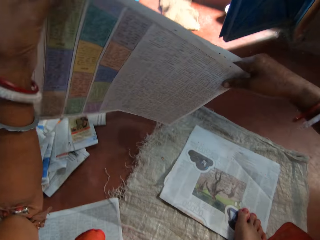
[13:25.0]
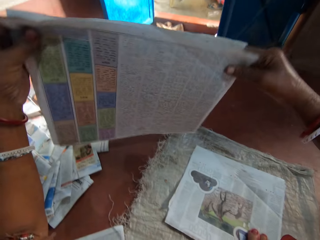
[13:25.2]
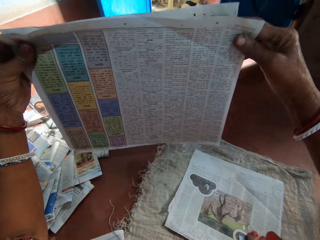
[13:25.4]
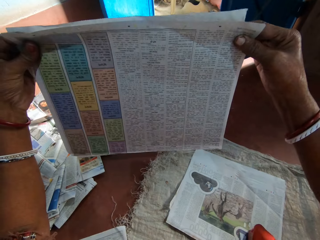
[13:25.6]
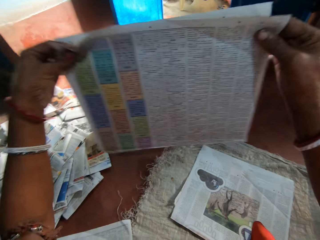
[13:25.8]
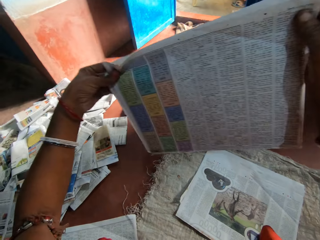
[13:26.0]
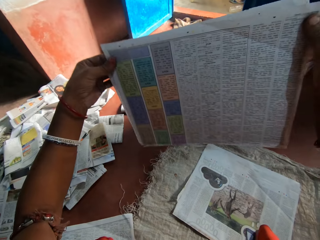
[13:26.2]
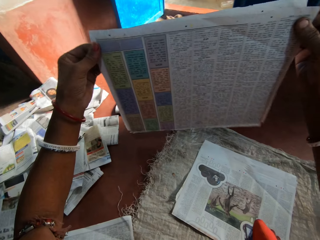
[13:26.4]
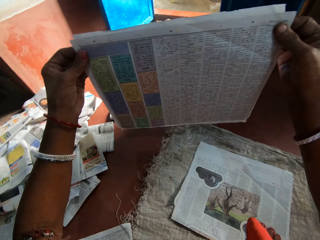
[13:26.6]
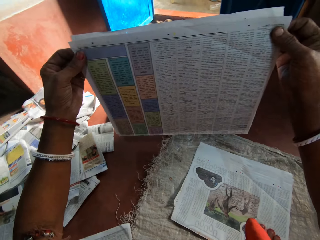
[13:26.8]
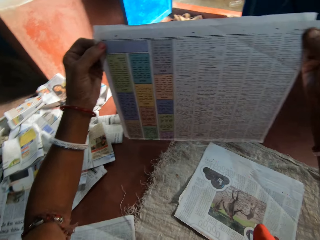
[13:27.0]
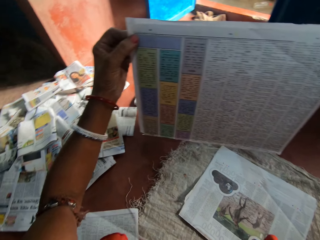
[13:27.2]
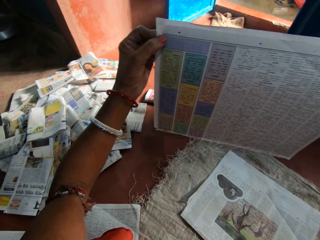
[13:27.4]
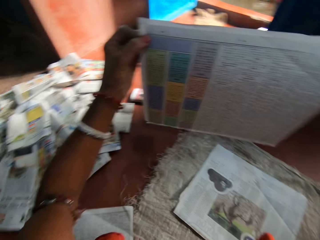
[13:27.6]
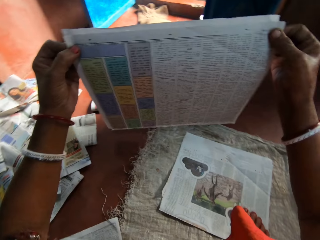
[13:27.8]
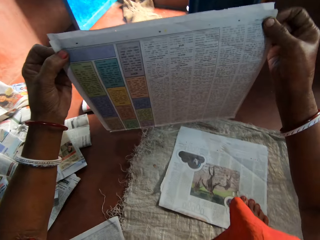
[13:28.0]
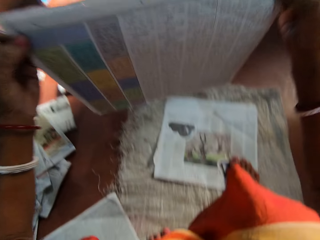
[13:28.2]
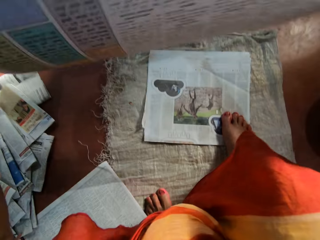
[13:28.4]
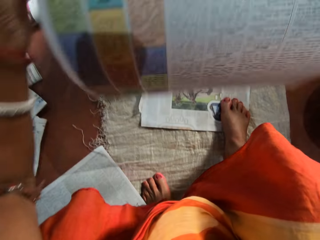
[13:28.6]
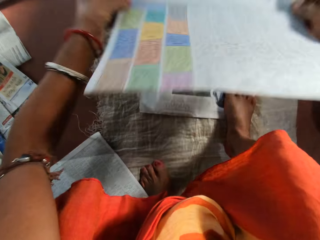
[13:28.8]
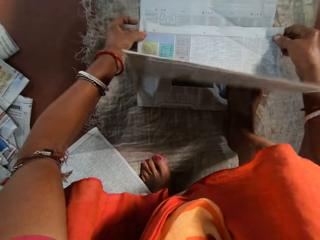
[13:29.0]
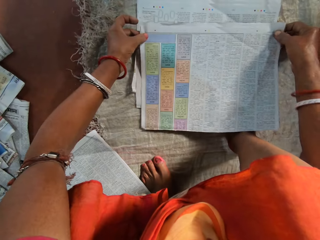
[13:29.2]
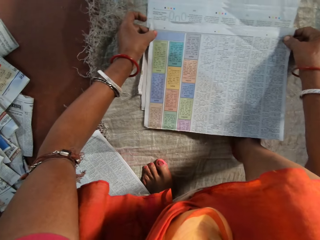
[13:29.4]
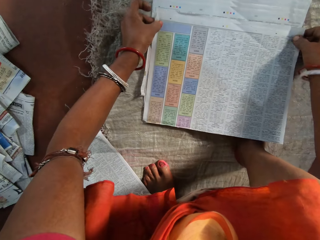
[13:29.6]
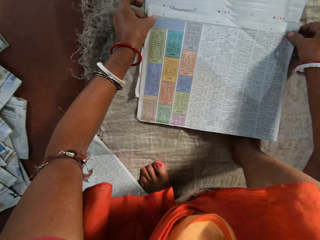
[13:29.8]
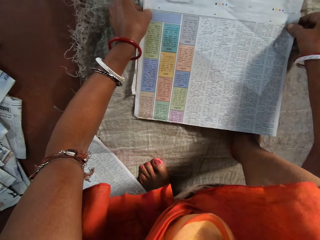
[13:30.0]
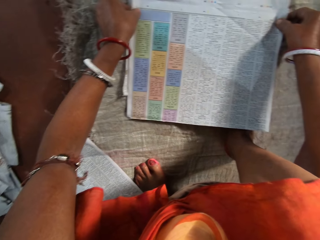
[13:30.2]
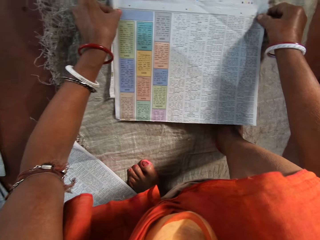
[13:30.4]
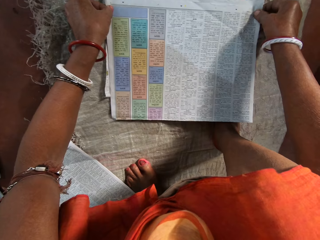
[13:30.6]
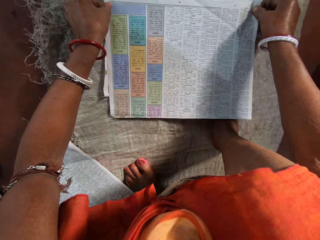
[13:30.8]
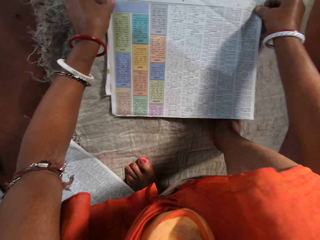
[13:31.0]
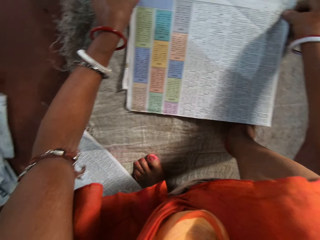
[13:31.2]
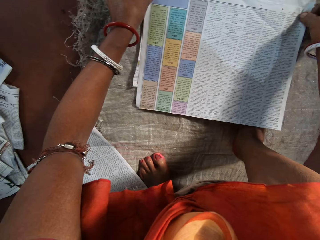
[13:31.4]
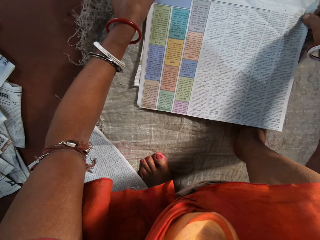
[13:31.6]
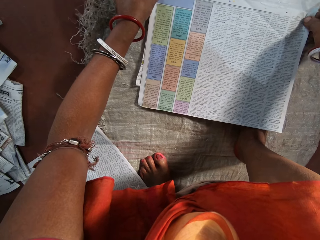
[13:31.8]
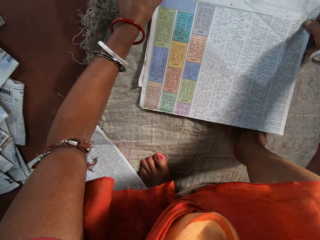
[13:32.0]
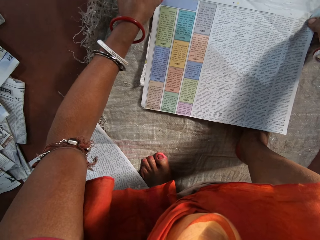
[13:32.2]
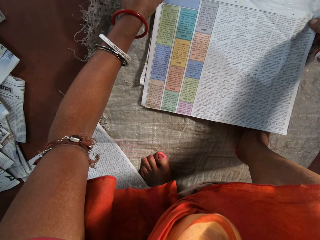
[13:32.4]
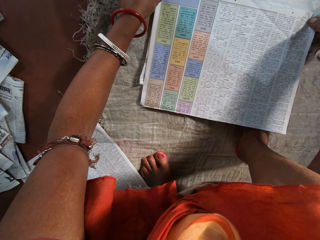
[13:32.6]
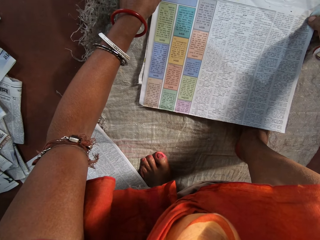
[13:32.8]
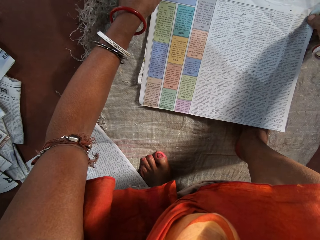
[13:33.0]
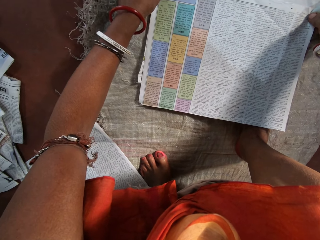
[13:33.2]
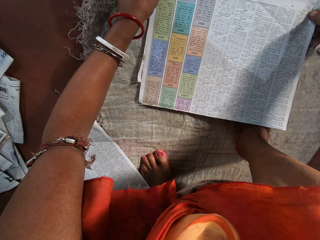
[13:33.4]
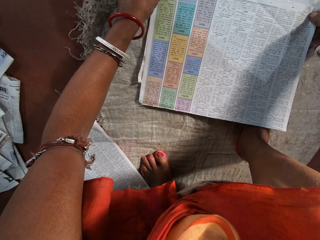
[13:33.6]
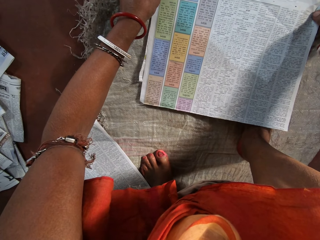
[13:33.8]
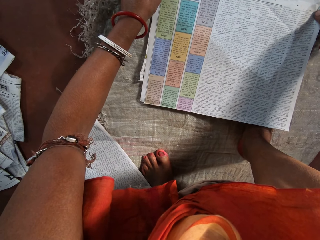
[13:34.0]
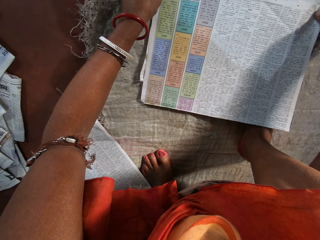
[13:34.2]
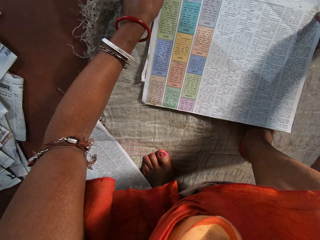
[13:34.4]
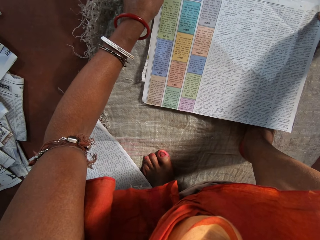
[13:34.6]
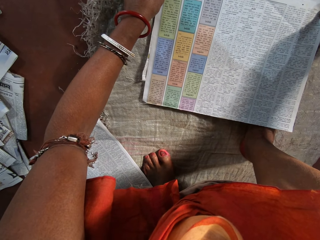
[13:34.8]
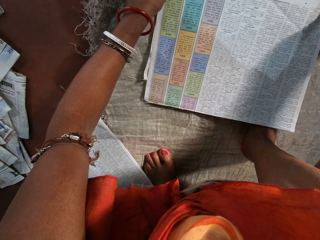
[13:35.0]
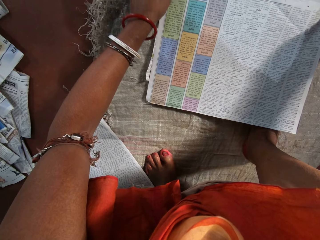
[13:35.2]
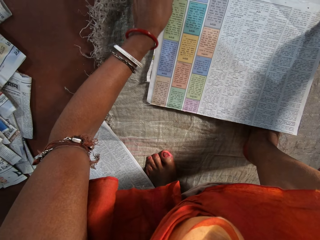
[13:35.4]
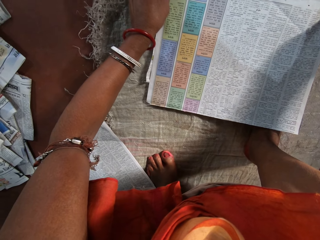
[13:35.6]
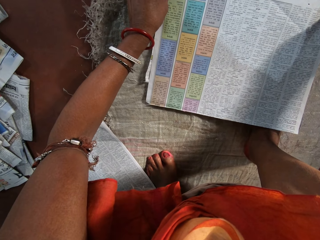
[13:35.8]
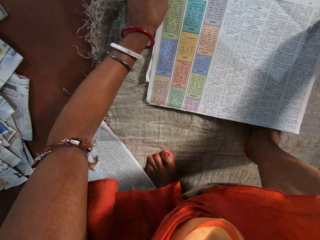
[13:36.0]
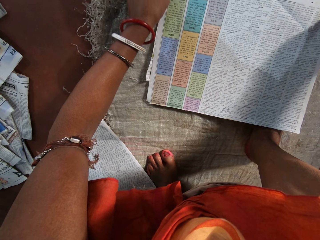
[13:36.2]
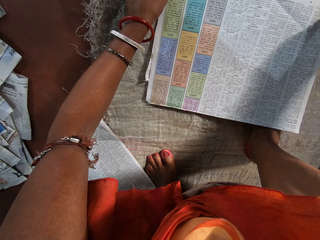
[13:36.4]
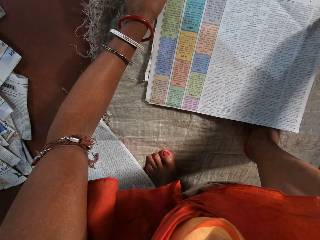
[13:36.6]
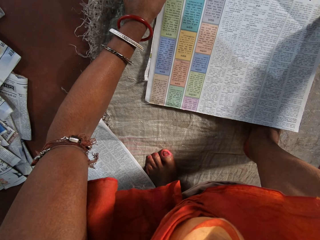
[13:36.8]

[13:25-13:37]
The camera wearer joins newspapers. They place the newspapers on a sack. They adjust the newspapers on the others.

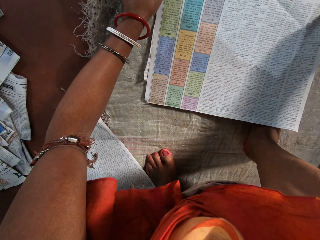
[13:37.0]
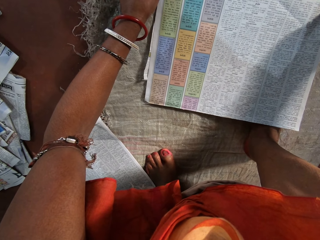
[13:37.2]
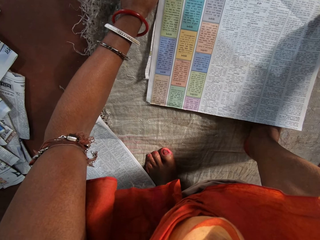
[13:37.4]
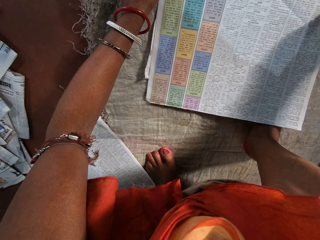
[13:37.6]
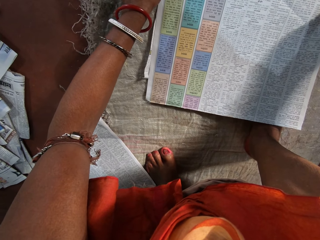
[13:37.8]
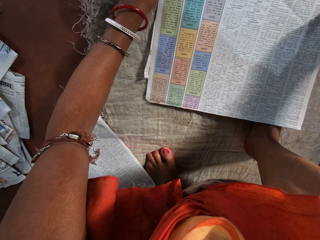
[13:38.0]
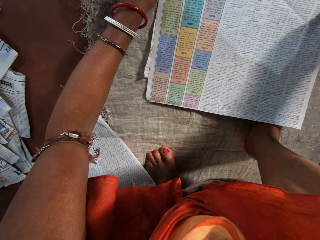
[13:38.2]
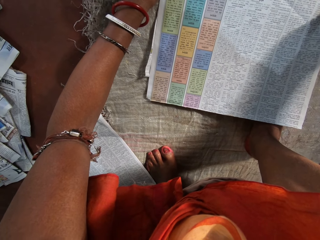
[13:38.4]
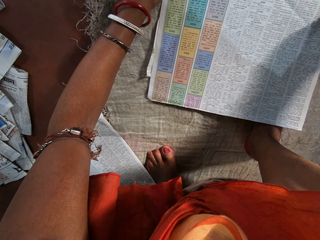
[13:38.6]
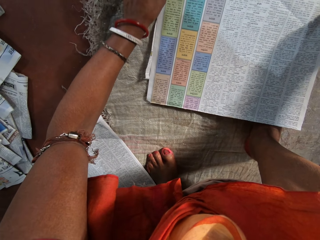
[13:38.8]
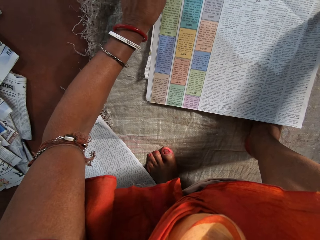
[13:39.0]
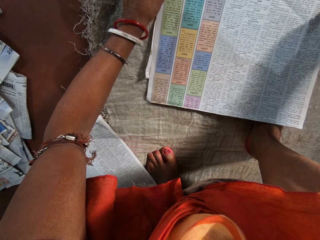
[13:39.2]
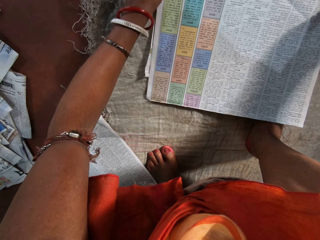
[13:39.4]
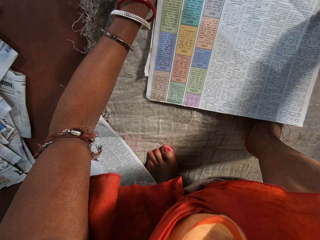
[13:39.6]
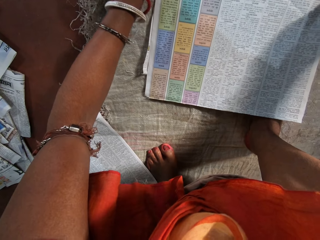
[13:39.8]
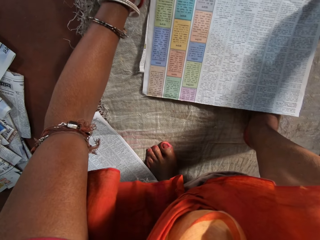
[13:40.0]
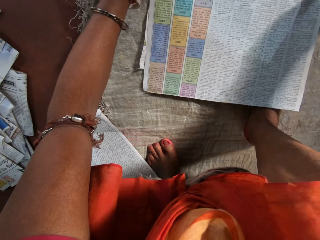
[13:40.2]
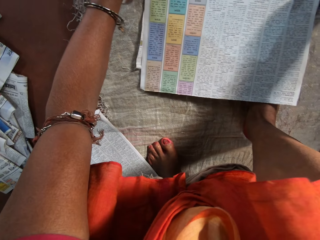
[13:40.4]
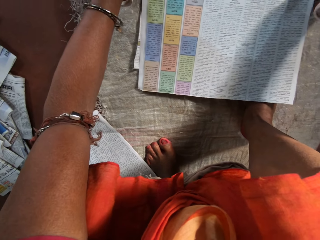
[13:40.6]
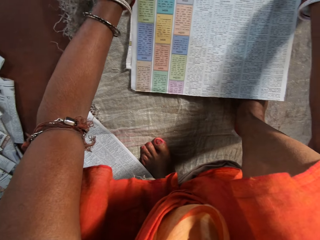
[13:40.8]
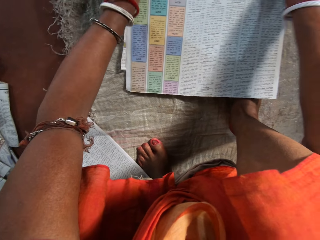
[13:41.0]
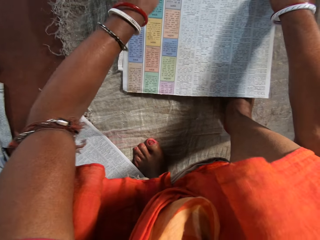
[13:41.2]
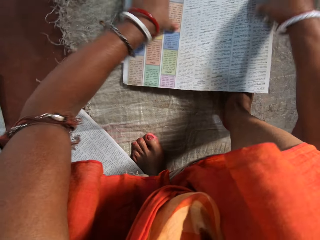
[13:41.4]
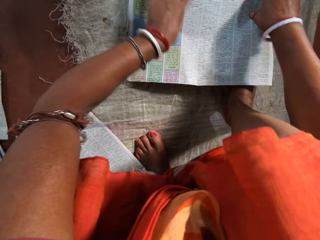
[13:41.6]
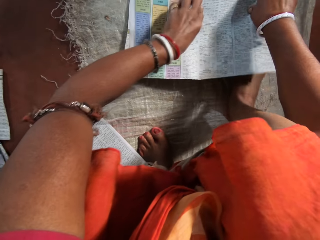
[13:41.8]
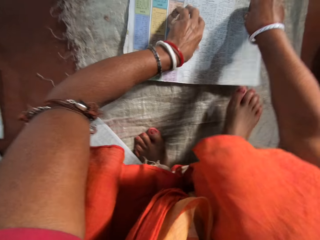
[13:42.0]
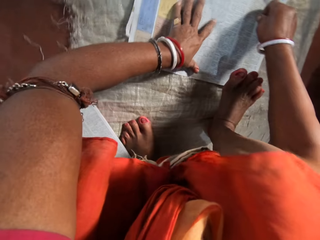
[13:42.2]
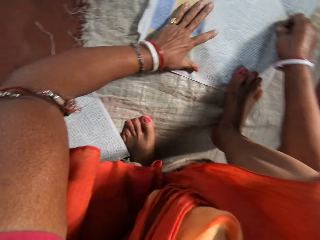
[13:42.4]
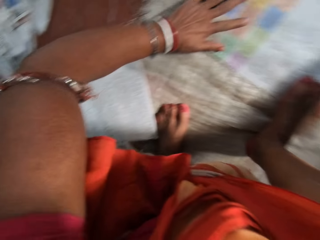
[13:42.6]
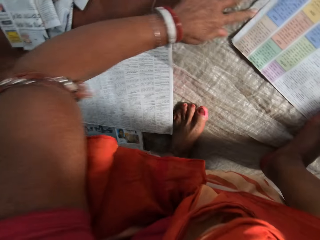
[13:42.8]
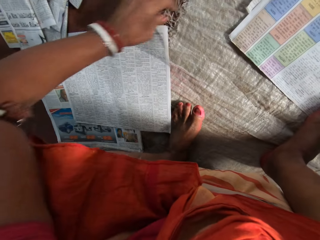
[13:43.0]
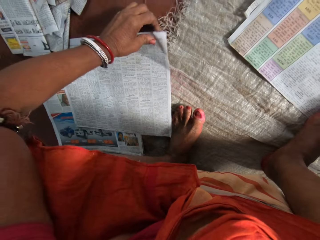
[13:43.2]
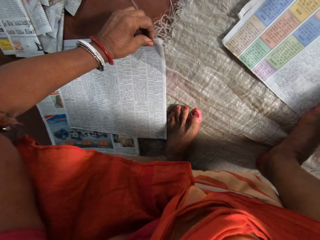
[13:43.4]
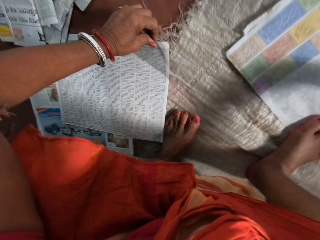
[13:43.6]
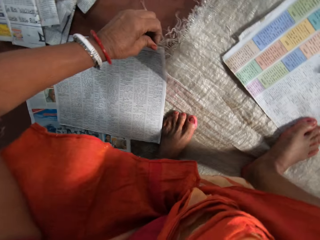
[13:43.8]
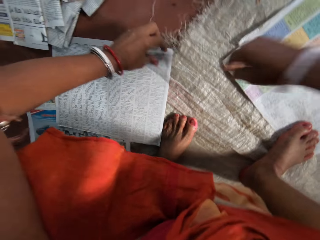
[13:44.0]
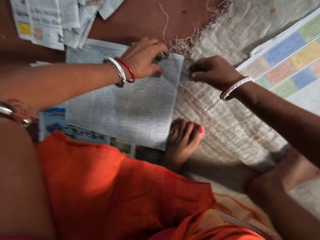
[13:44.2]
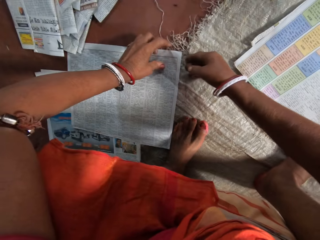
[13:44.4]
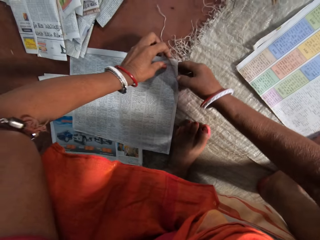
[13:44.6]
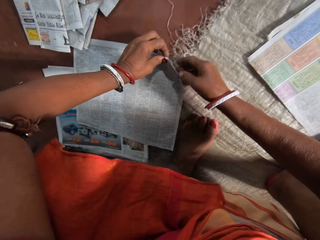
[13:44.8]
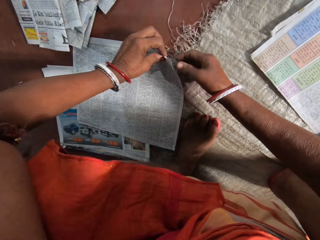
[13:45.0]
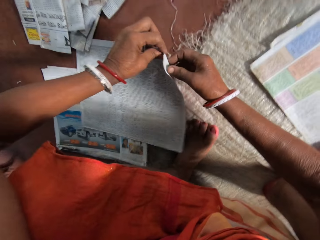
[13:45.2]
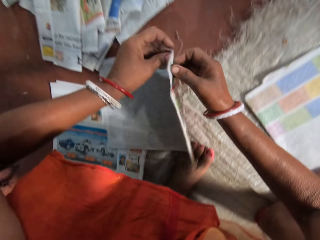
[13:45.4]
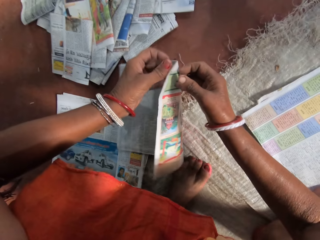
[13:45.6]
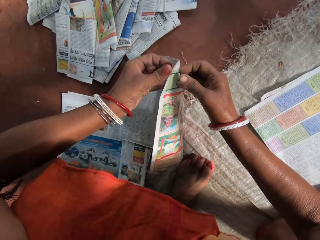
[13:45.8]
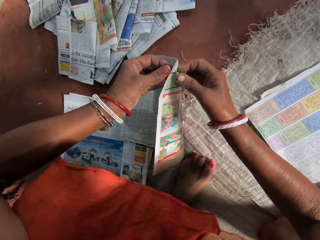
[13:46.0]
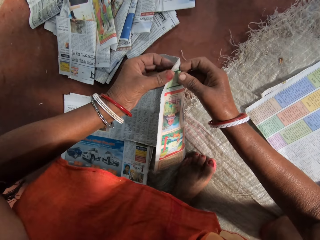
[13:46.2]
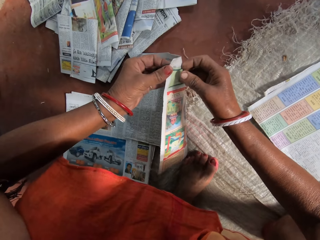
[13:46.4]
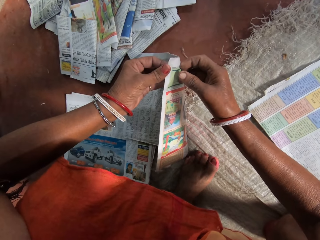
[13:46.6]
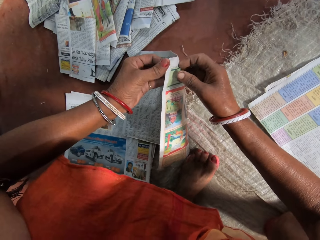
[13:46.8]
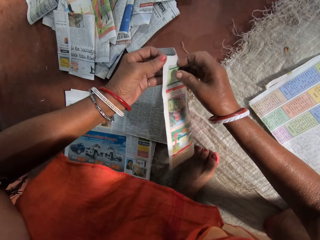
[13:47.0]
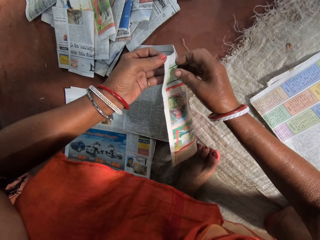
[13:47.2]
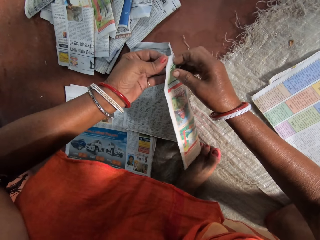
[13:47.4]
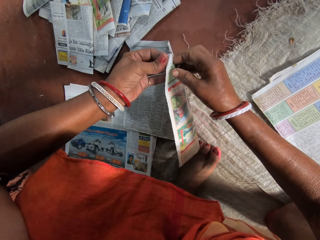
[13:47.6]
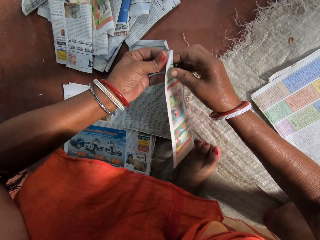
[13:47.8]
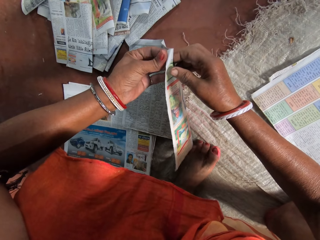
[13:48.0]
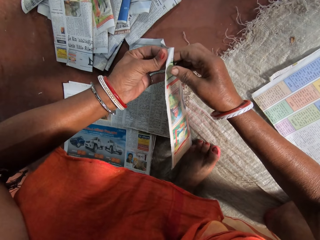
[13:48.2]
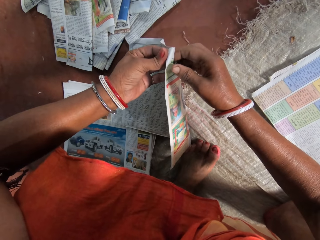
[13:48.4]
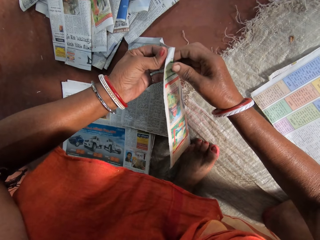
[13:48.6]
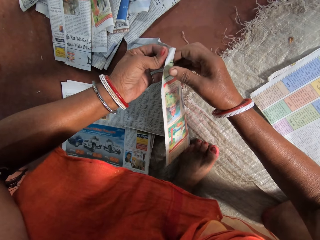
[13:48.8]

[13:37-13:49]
The camera wearer moves her hands on the newspaper. She places her hands on the newspapers. She lifts up a leg. She places her right leg on the newspapers. She touches the newspaper. She picks up newspapers from the others.
